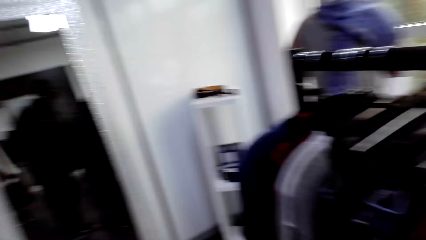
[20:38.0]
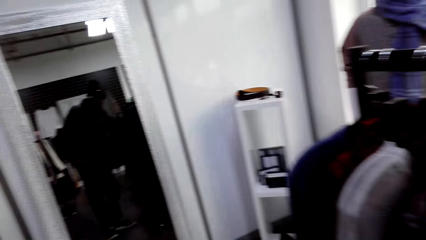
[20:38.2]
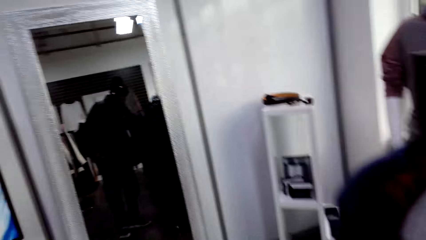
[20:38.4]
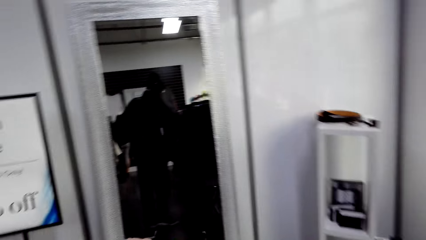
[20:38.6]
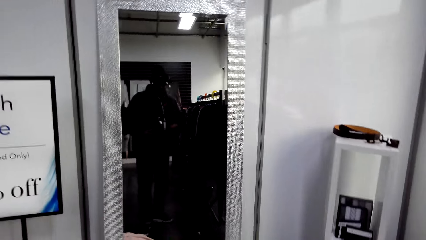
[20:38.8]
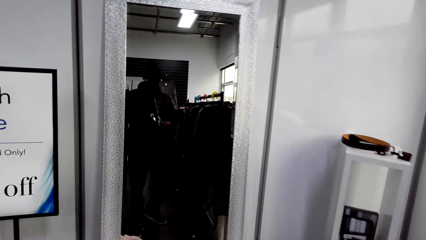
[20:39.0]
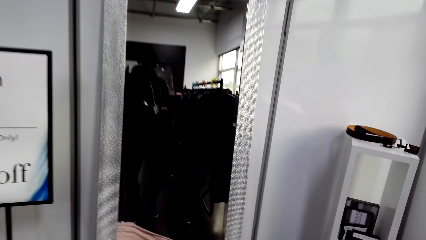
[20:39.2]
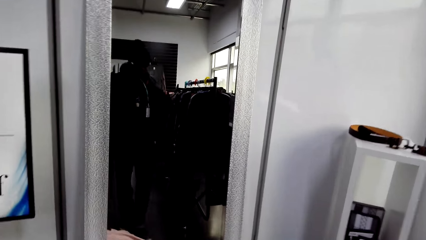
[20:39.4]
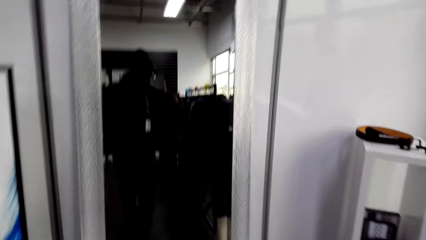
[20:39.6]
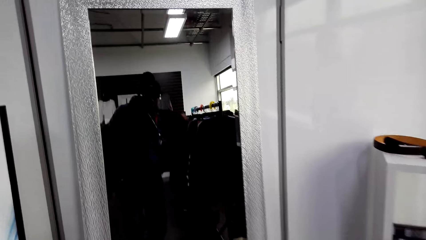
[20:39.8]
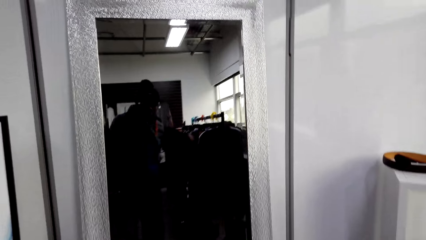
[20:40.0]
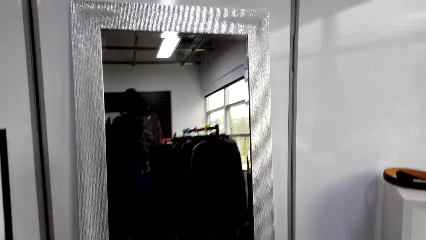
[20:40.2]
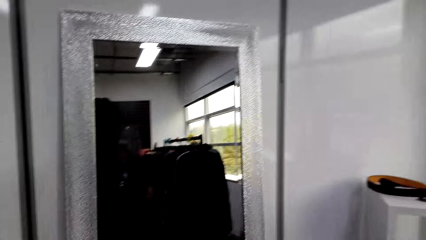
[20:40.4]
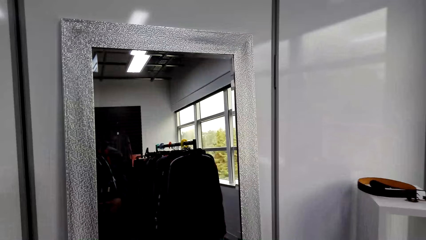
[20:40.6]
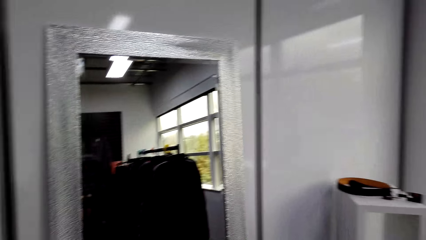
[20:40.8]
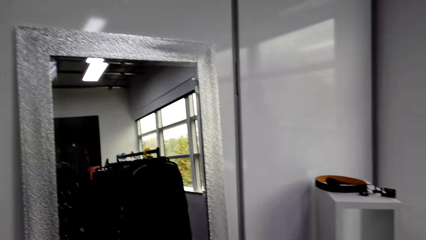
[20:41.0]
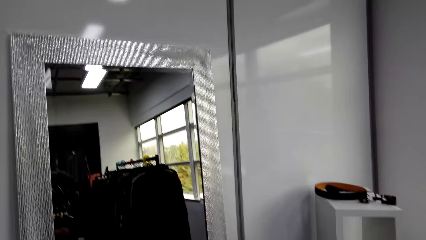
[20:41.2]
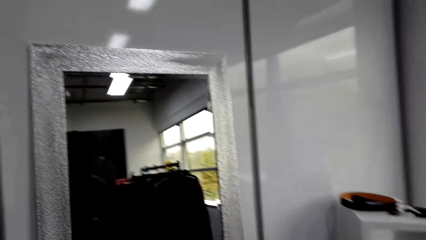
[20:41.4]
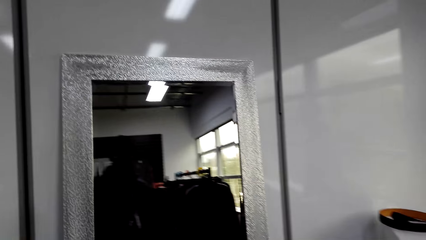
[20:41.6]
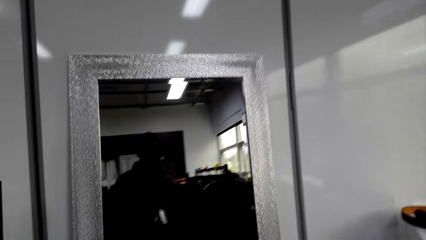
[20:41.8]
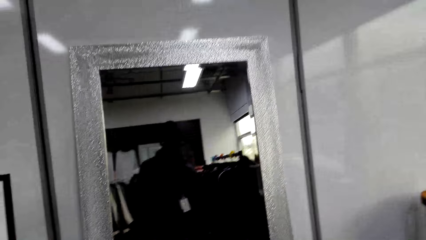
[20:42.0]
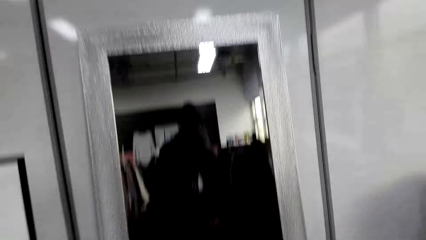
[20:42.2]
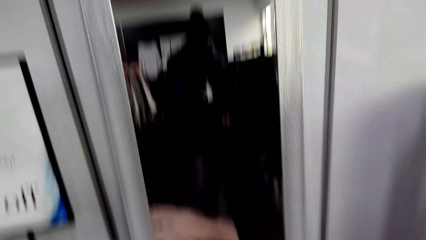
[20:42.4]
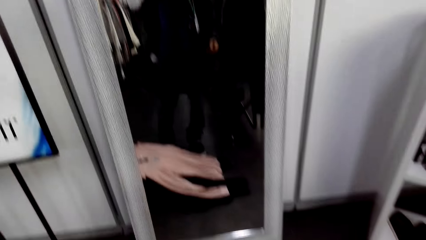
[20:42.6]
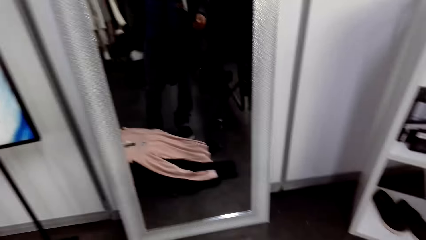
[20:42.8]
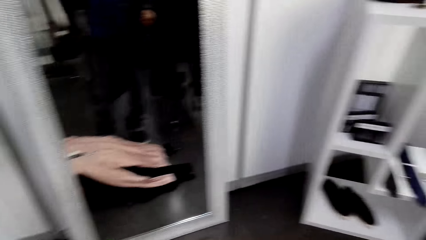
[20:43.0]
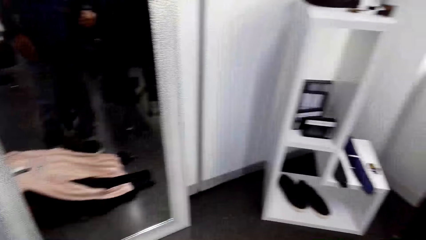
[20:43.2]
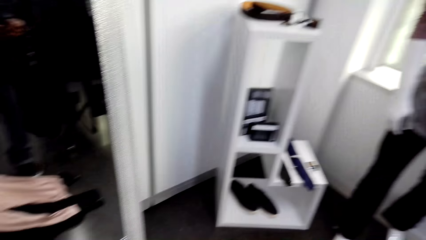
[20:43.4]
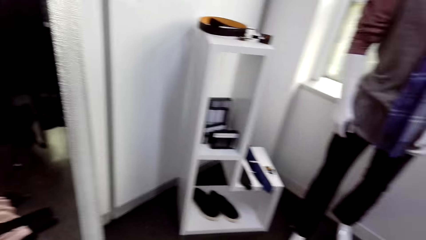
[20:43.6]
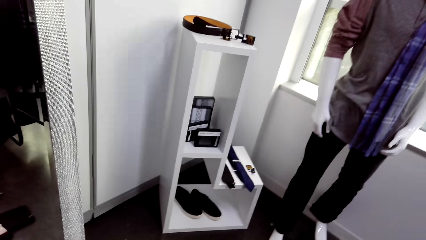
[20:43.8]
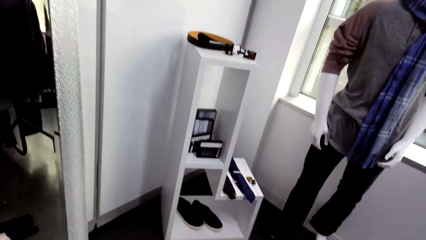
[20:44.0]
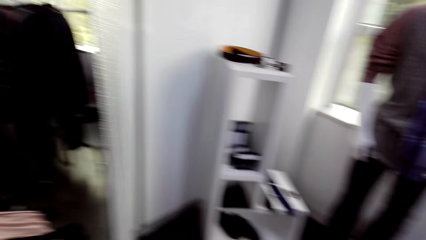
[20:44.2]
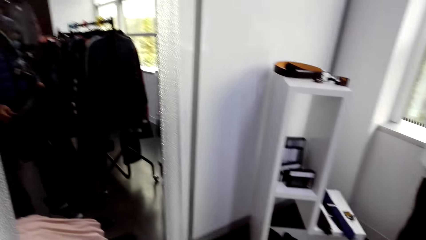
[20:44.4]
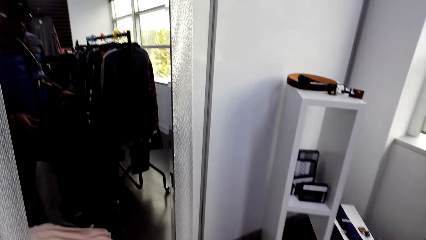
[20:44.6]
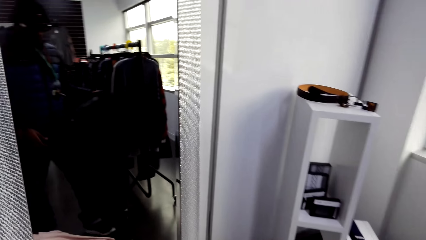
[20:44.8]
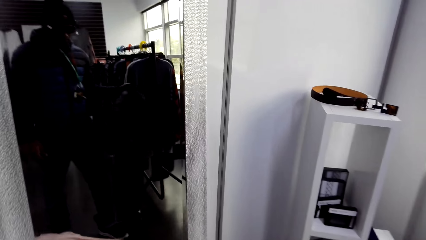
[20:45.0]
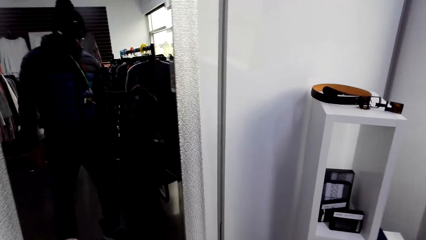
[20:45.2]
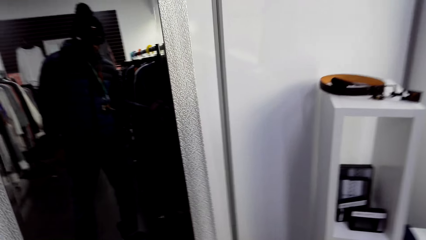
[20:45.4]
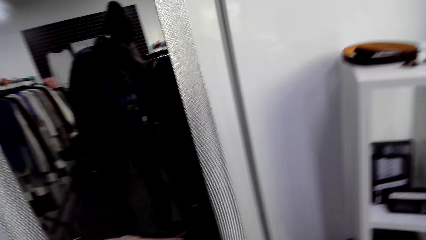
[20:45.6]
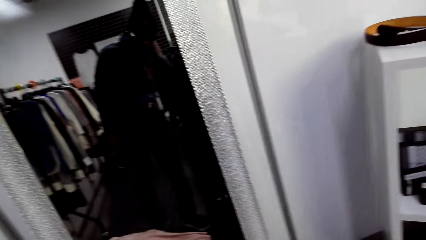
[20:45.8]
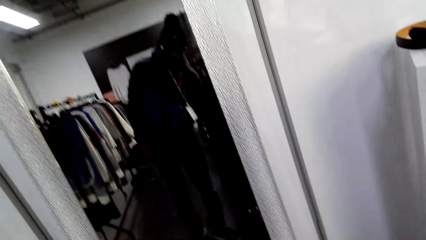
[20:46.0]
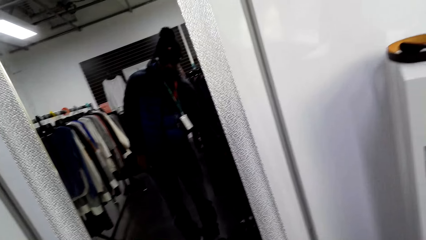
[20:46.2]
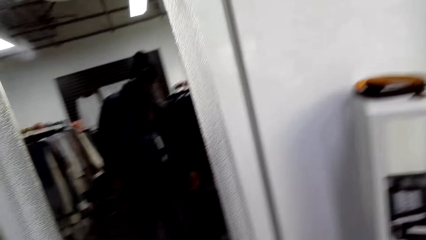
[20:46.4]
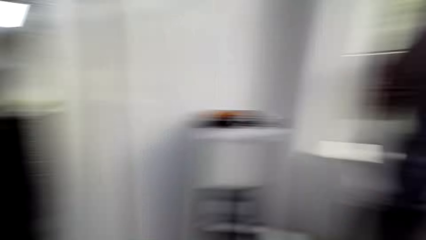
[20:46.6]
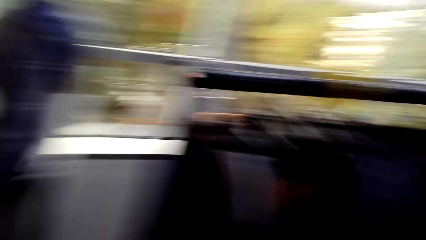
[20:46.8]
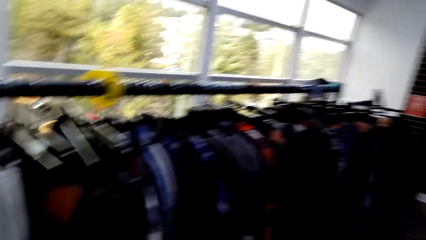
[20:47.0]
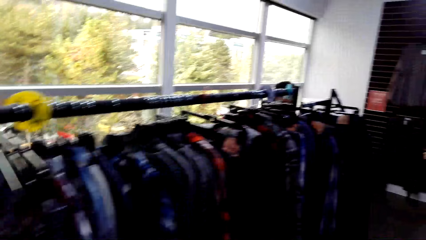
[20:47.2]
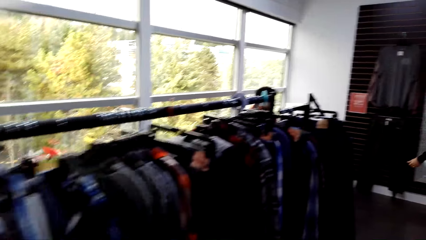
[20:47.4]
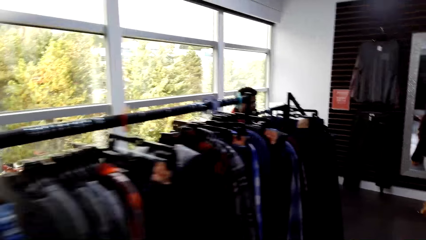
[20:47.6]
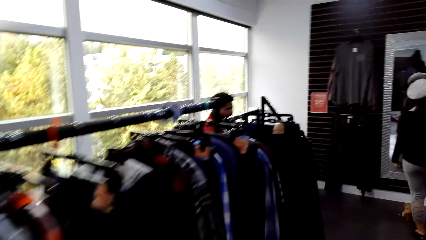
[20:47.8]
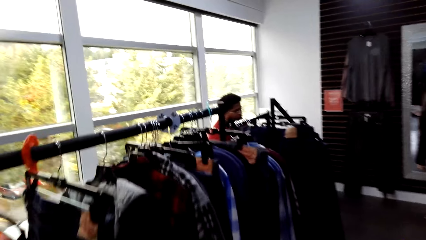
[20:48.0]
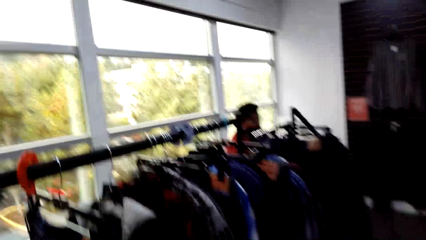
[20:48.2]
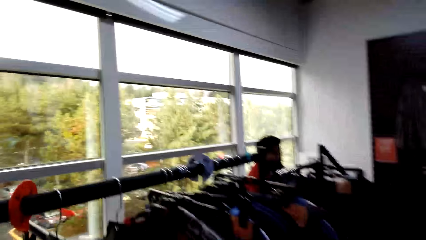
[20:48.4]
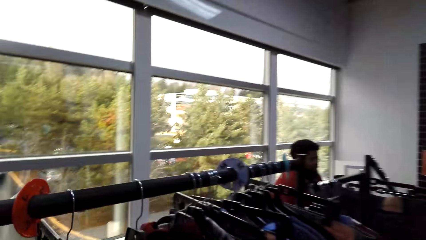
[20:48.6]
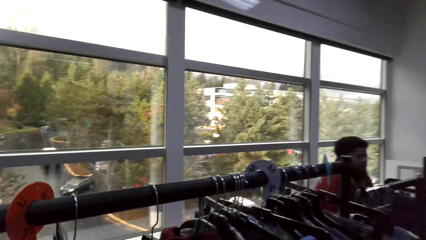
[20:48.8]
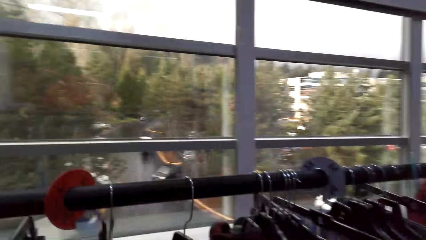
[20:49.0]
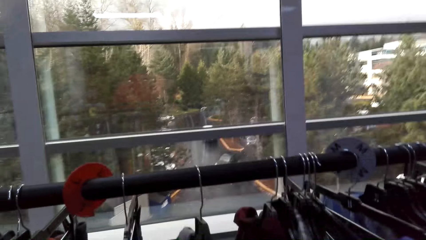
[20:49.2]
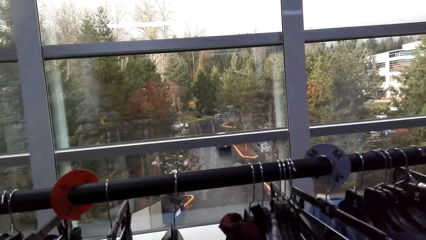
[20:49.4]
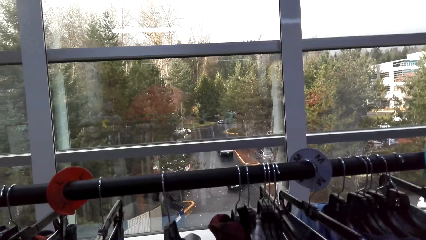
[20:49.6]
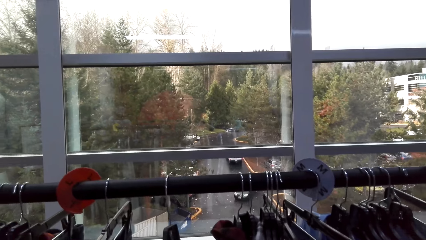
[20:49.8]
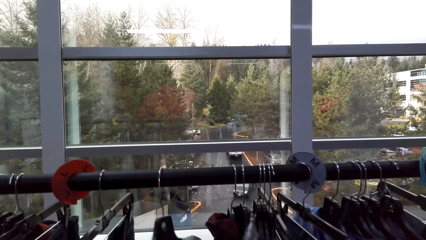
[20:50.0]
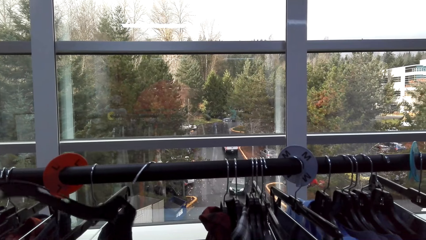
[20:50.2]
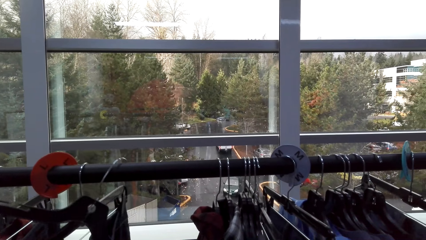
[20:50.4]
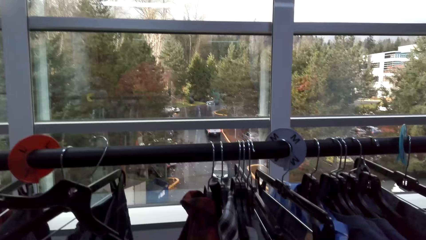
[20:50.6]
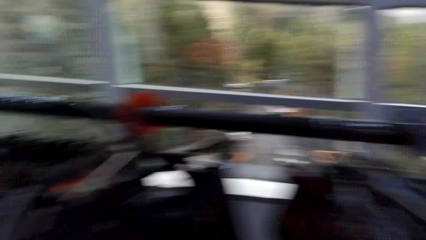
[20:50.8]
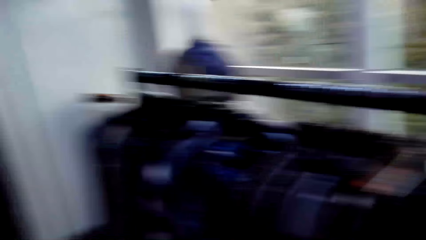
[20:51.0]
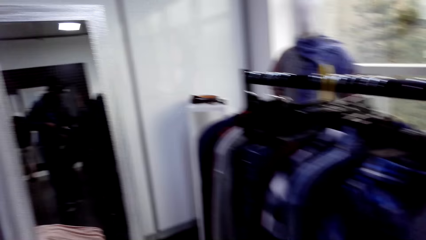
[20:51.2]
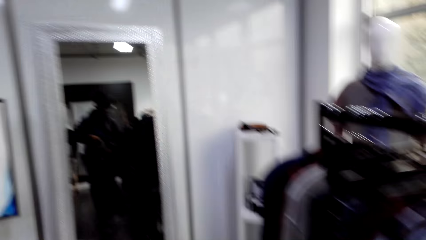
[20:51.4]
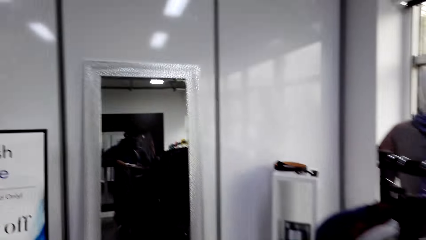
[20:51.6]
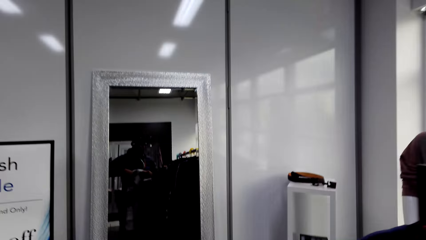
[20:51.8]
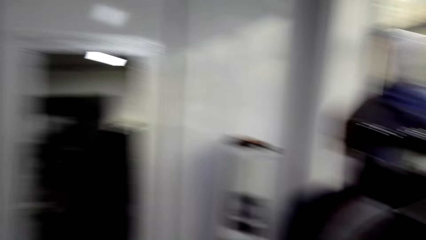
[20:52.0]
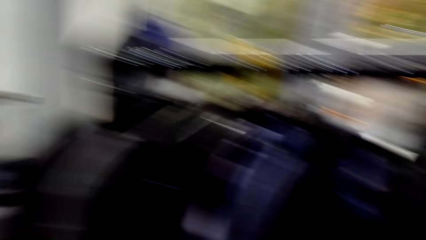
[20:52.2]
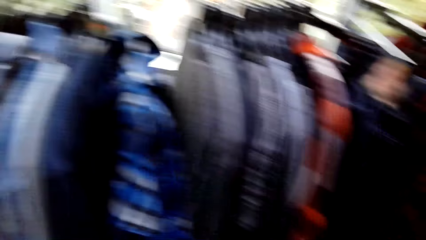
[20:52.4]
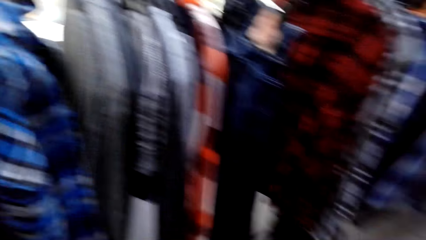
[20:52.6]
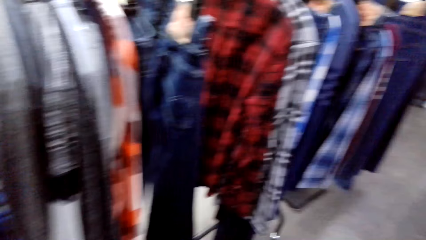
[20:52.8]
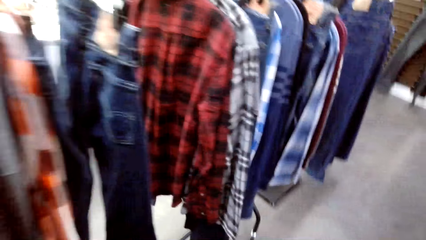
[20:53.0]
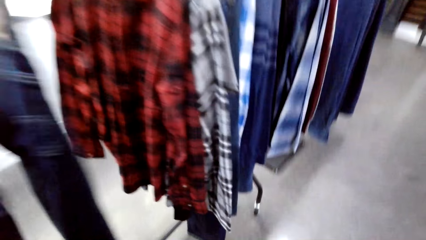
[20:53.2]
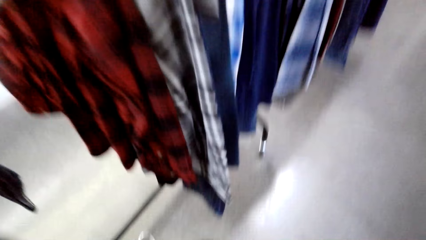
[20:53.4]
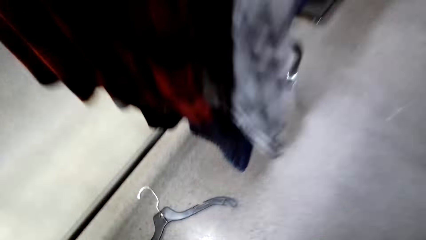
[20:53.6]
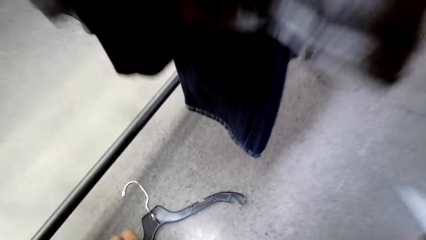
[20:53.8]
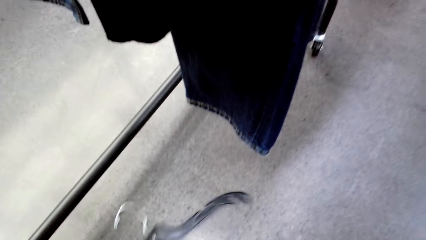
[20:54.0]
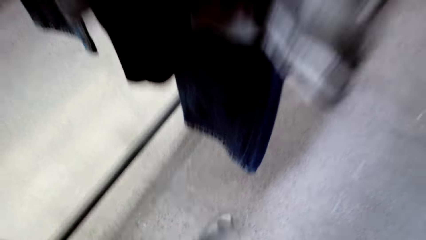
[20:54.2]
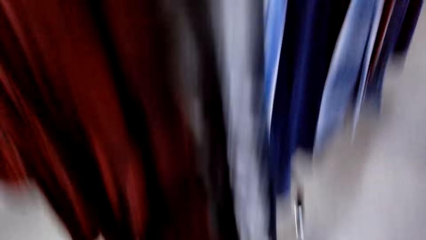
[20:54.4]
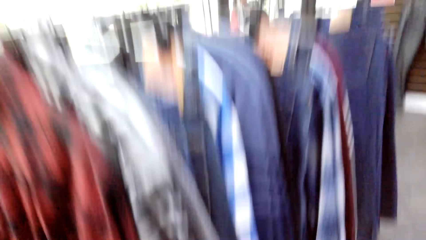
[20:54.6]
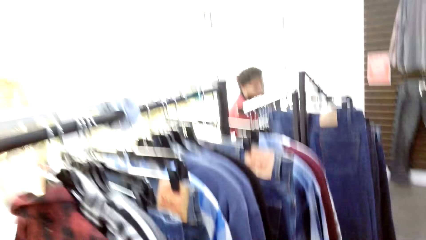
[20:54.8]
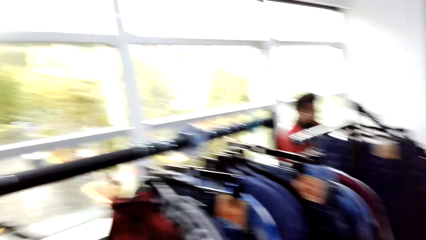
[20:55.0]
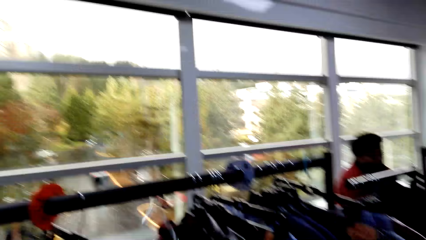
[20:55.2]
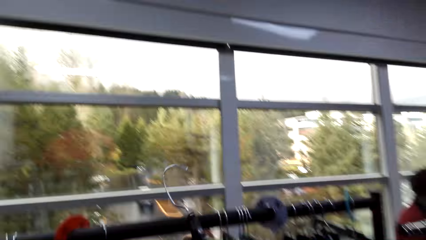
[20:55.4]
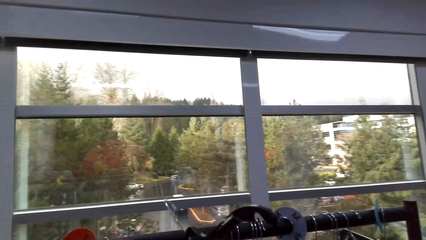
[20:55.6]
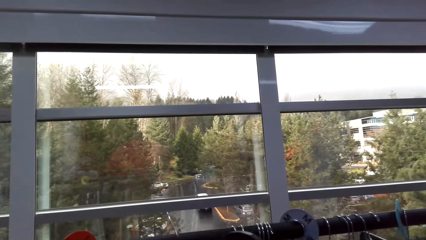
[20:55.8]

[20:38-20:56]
The camera wearer walks around. They look at themselves in the mirror. They drop a cloth, stare at clothes, walk around the store, and pick up the cloth. They look around and pick up a hanger.
